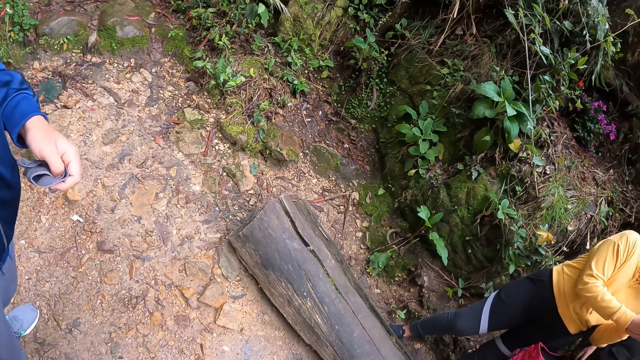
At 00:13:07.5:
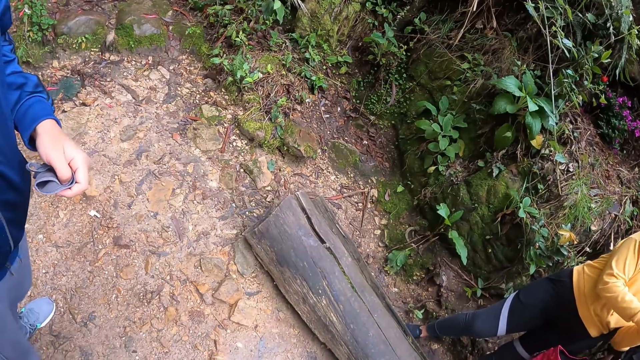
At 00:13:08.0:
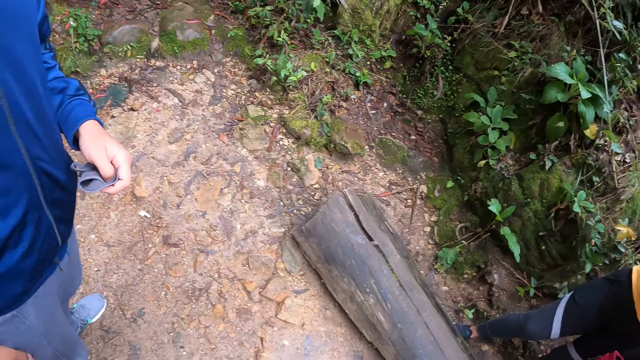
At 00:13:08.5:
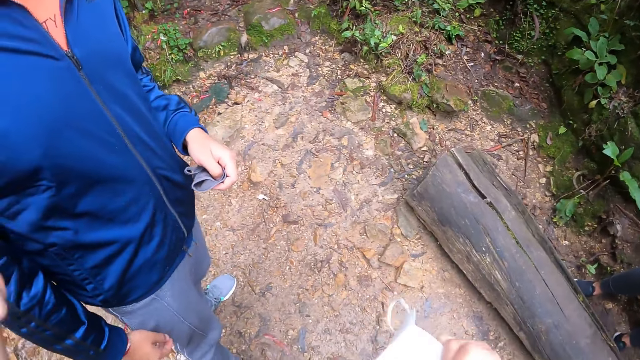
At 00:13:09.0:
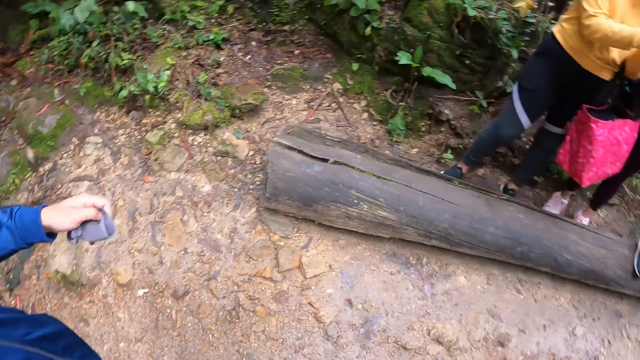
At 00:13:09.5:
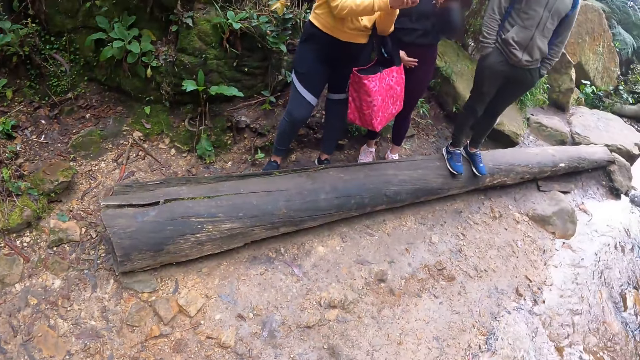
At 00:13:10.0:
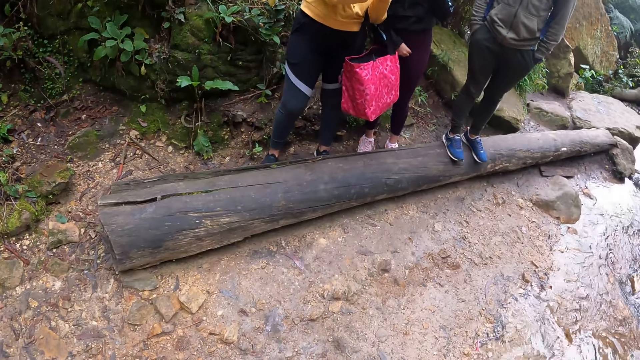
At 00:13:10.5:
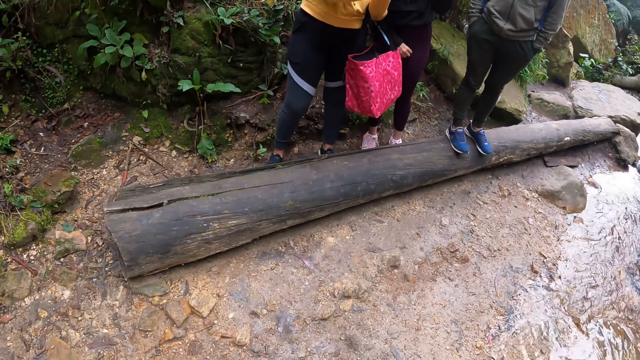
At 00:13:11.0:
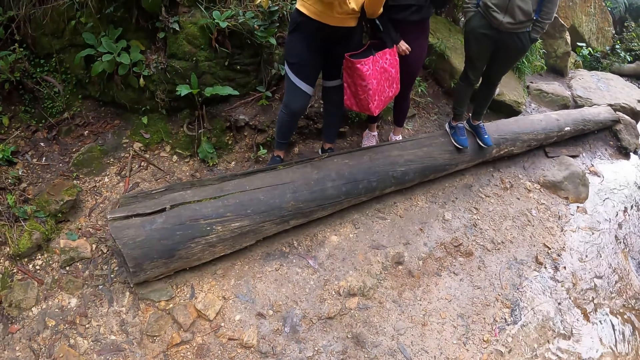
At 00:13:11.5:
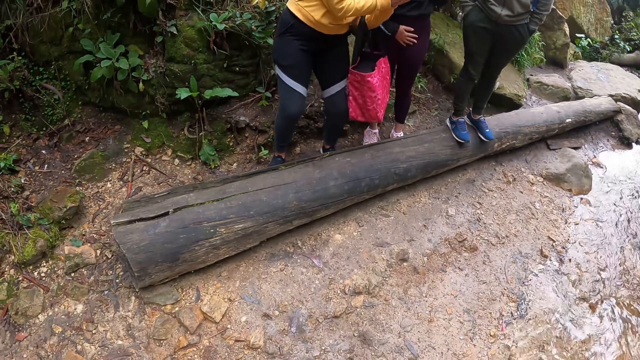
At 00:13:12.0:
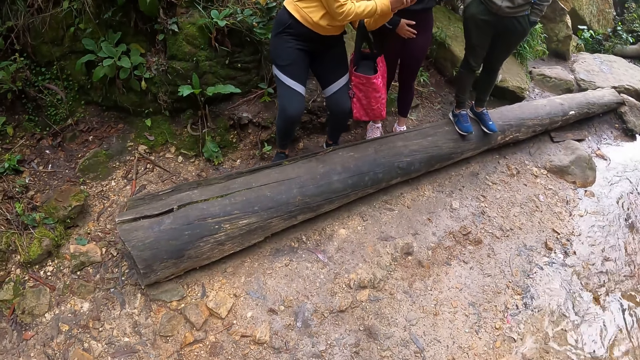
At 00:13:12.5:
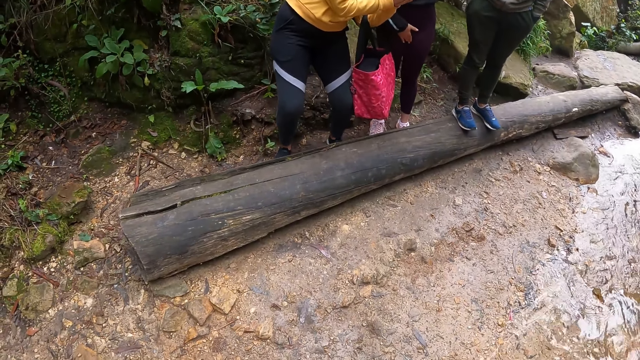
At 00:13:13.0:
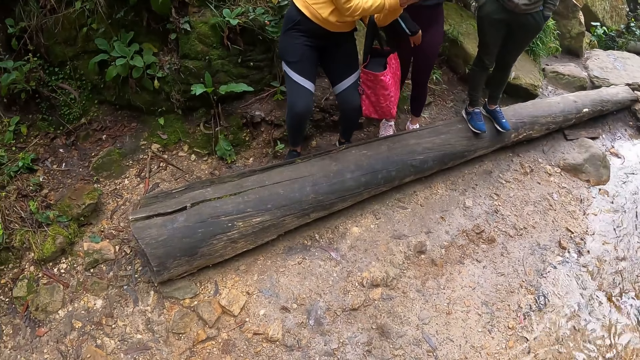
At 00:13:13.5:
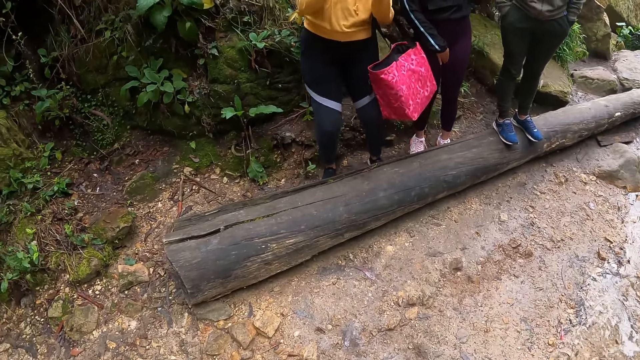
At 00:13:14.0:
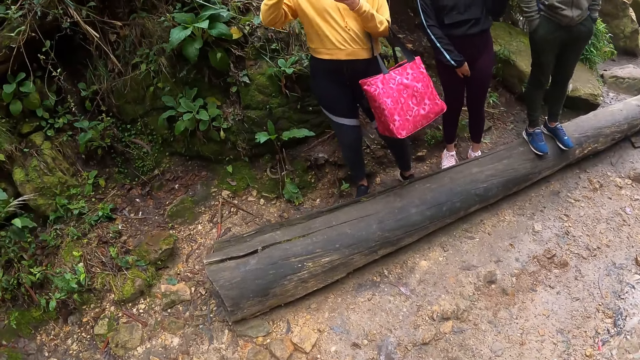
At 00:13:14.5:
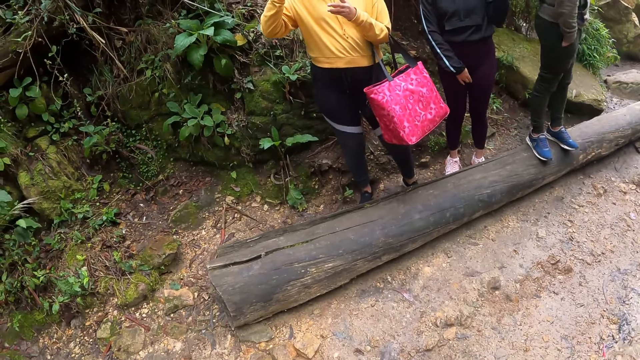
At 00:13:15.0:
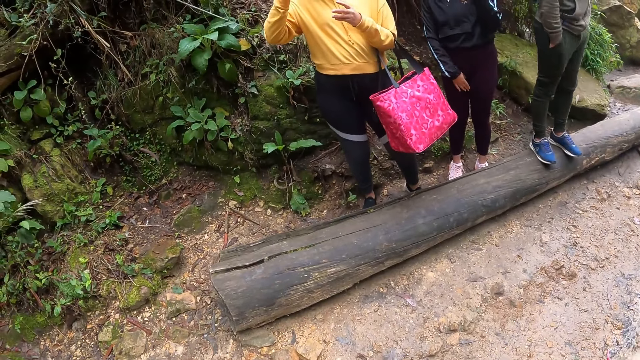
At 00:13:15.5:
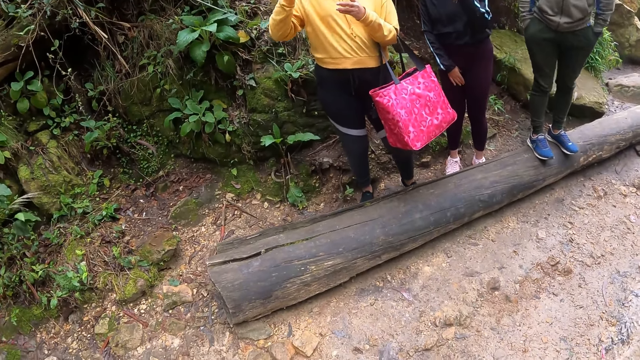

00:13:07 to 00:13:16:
The camera wearer looks around.

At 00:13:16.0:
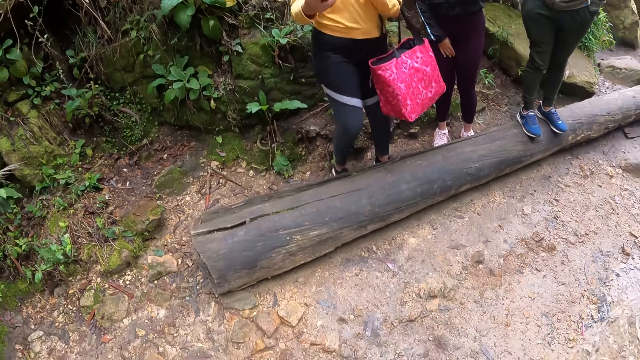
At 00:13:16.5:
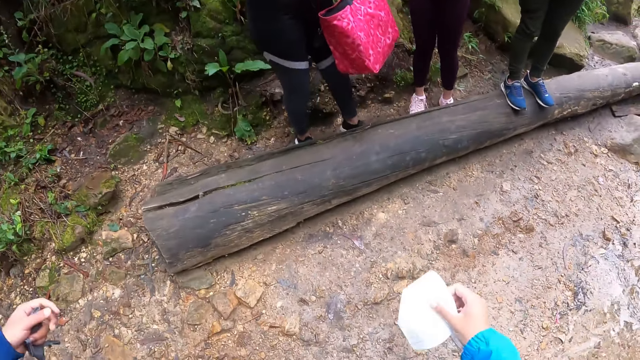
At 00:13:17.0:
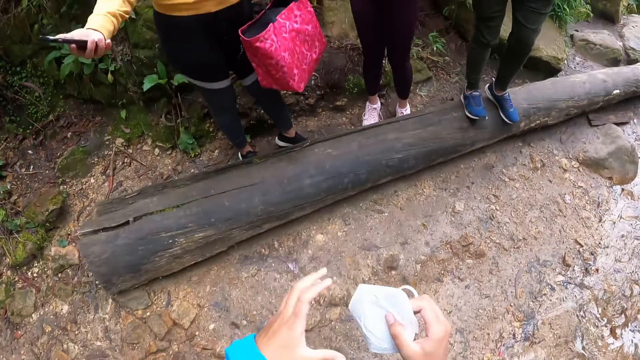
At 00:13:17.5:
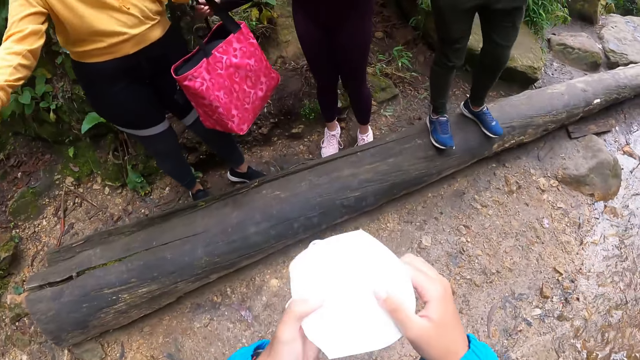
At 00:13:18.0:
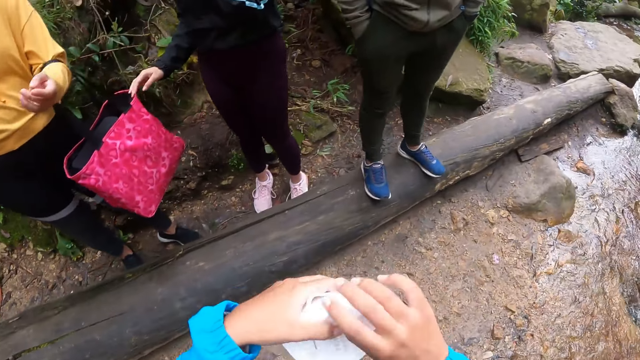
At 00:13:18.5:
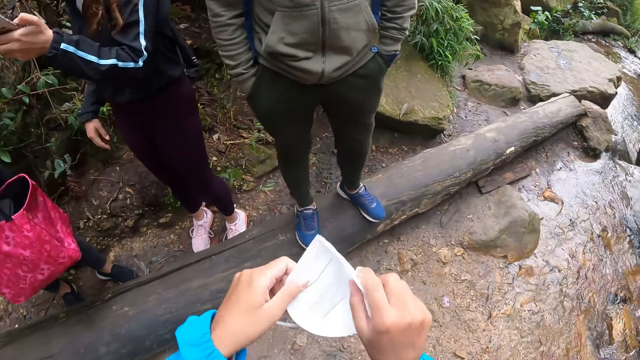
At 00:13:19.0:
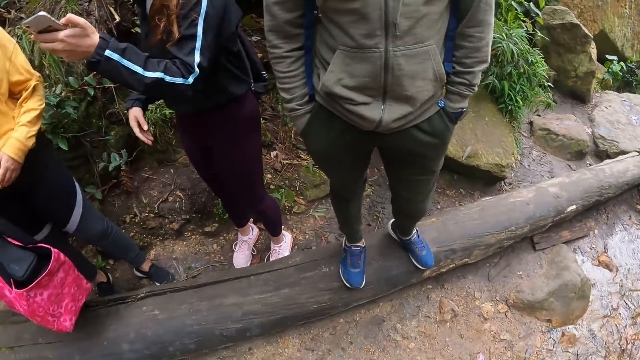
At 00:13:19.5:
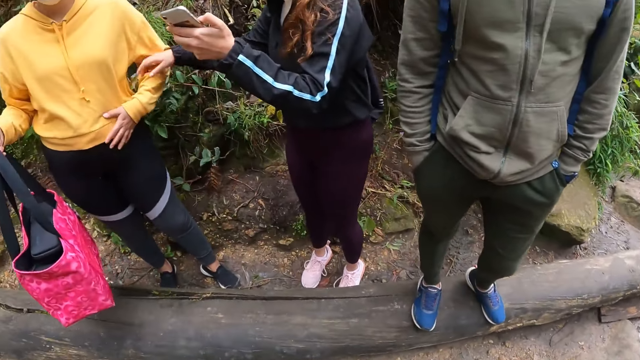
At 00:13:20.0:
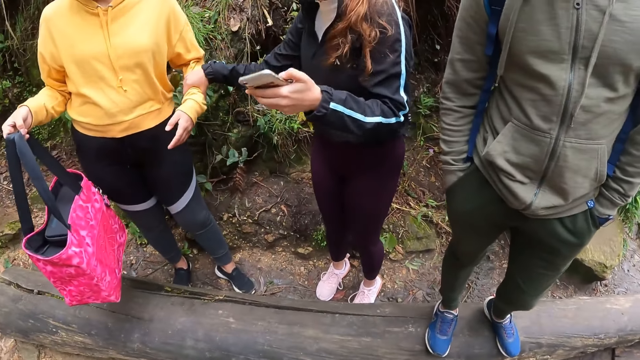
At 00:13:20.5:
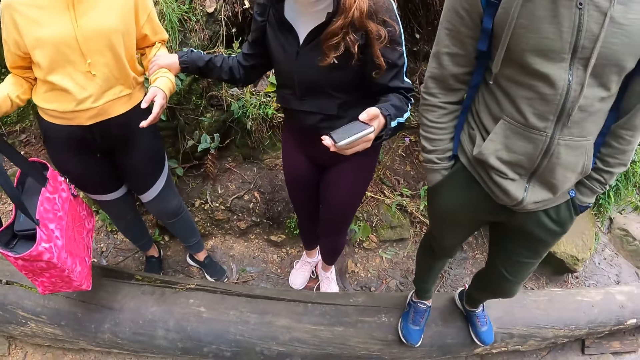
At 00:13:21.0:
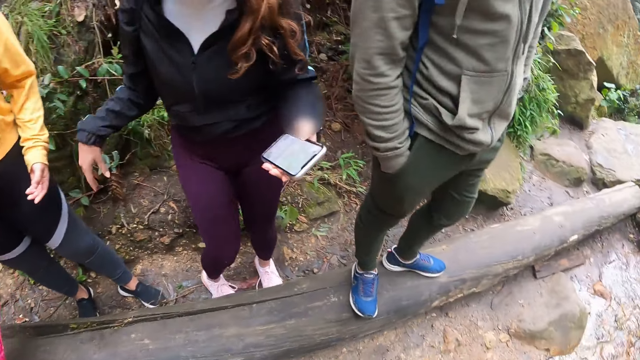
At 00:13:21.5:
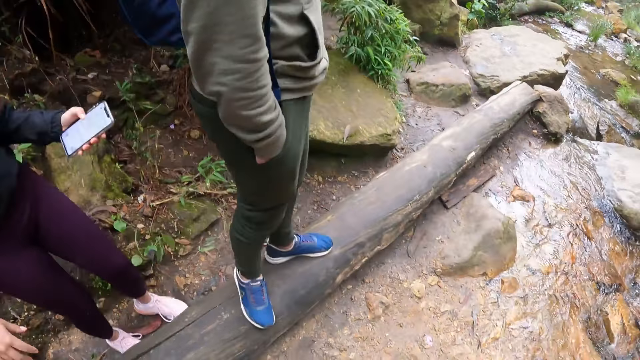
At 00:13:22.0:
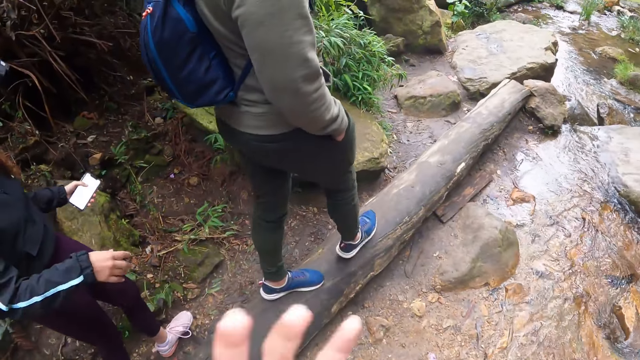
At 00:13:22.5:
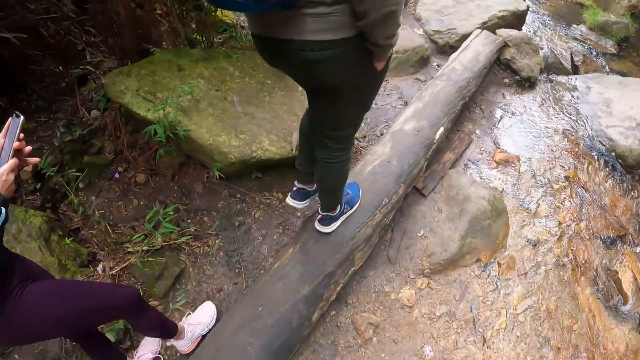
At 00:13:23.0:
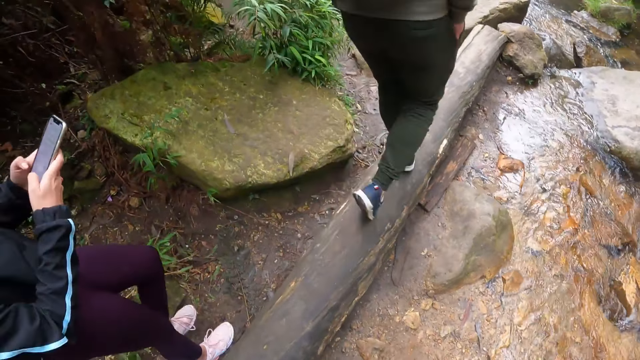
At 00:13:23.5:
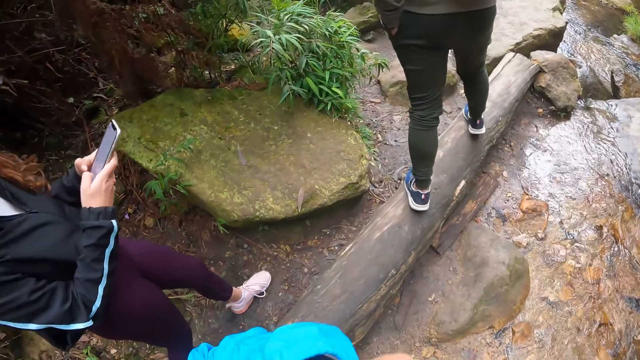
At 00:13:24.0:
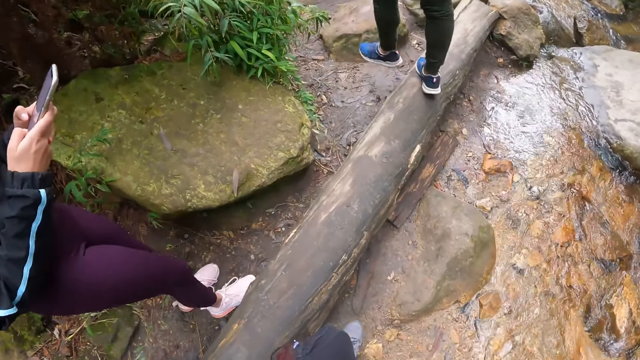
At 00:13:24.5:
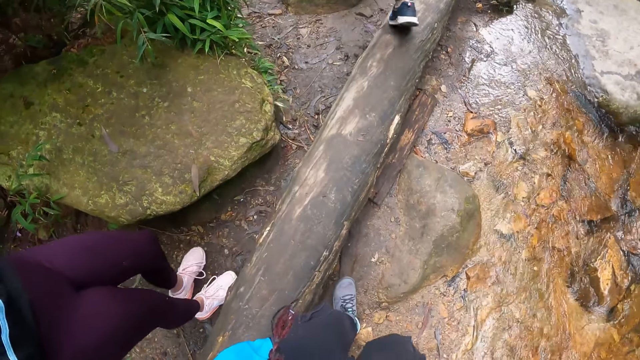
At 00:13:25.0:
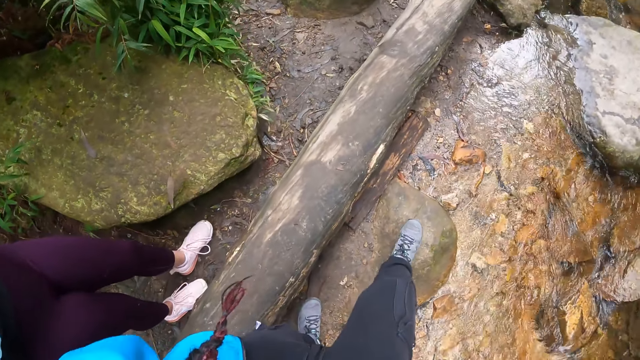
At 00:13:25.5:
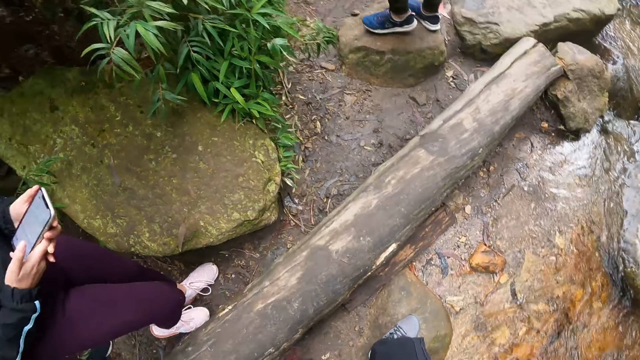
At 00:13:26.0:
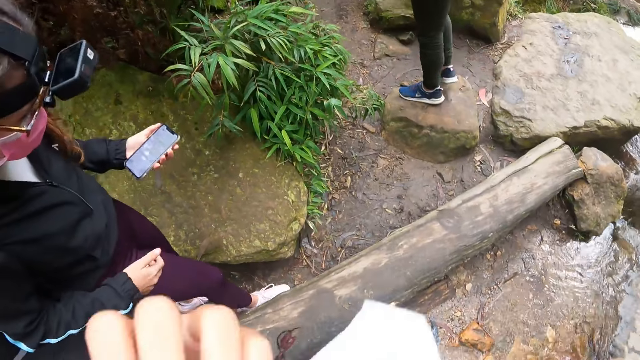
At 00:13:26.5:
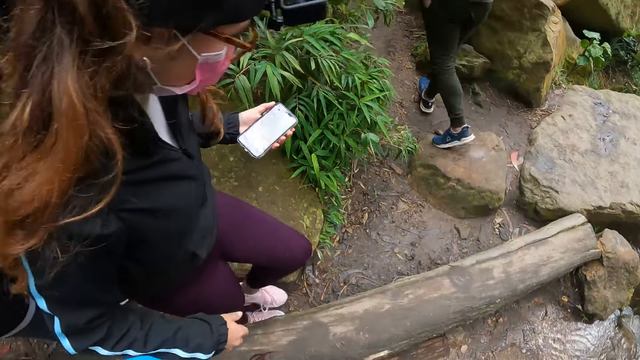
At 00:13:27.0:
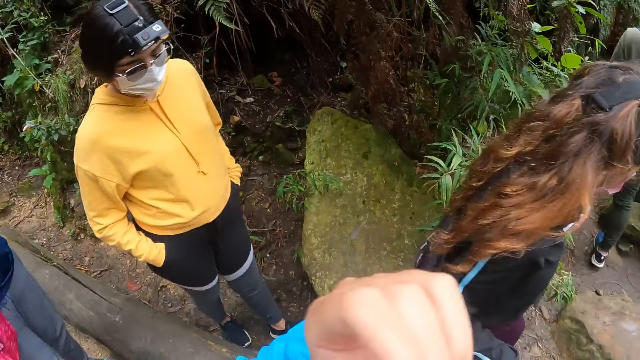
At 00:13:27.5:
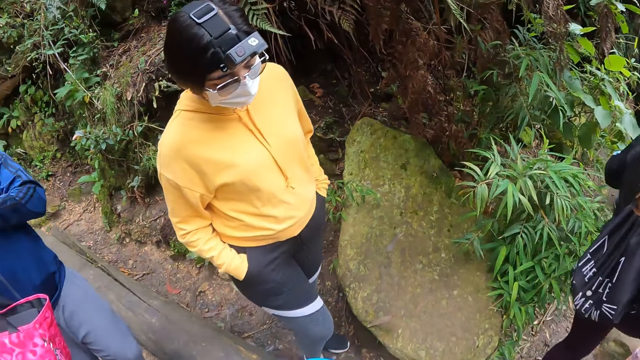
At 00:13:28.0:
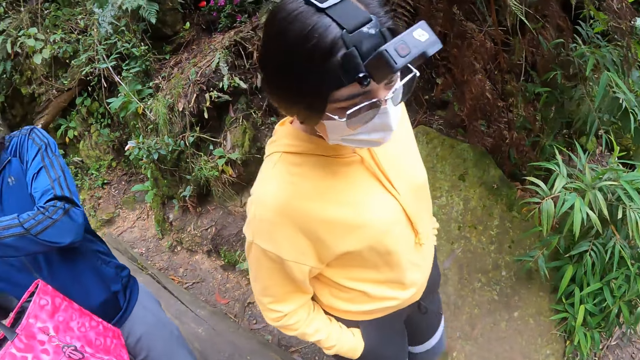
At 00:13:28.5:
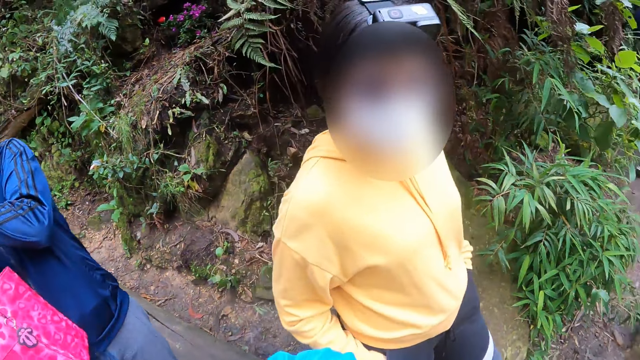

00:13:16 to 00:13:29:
The camera wearer holds a facemask or nose mask. A woman passes the phone to a man with her right hand. The camera wearer fiddles with the nose mask in her hands and puts on the facemask. Another woman taps the first woman with her right hand. The first woman gives the man the bag. The other woman looks around. A person walks on the log with the other woman. The other woman operates the phone in her hands. The camera wearer puts on her nose mask with her hands.
